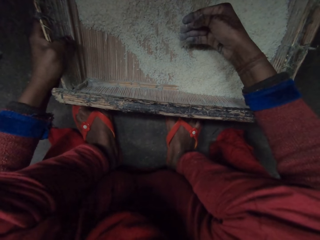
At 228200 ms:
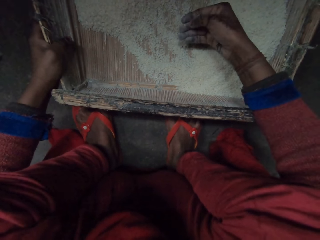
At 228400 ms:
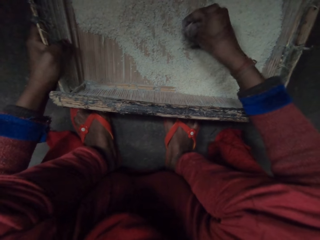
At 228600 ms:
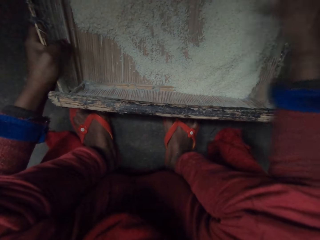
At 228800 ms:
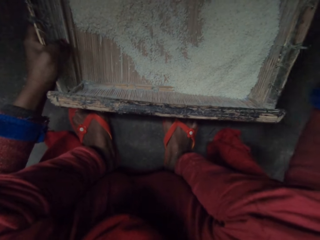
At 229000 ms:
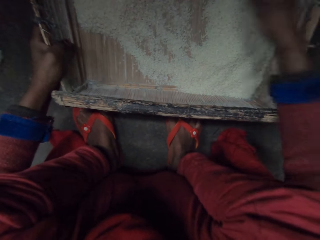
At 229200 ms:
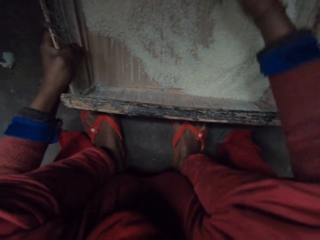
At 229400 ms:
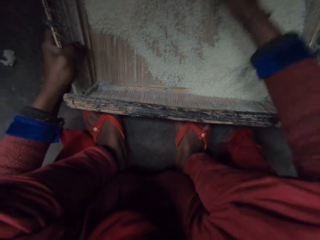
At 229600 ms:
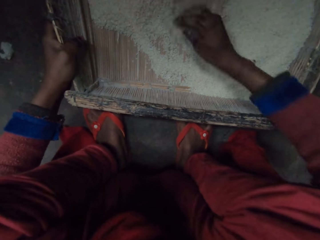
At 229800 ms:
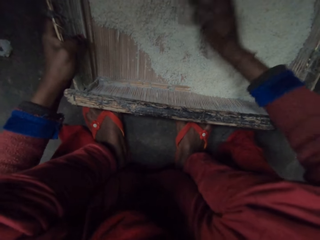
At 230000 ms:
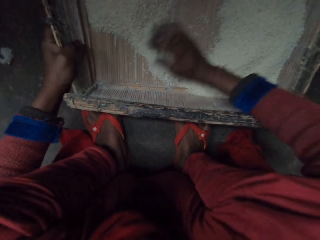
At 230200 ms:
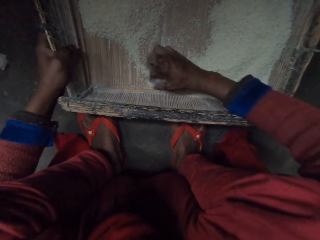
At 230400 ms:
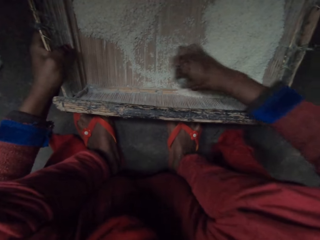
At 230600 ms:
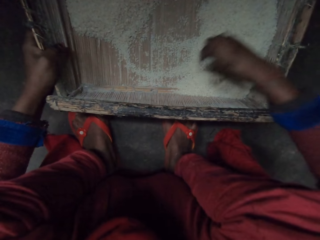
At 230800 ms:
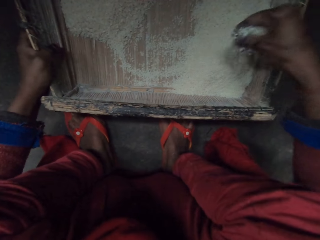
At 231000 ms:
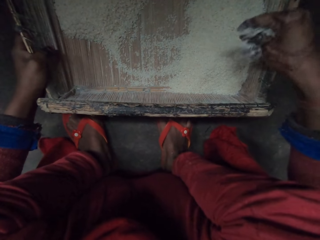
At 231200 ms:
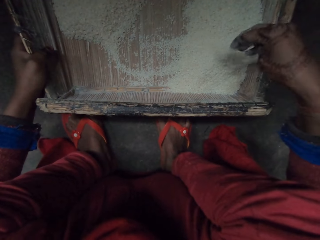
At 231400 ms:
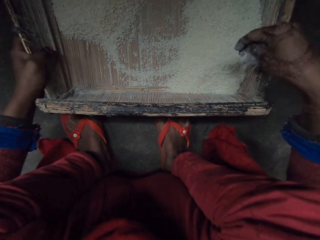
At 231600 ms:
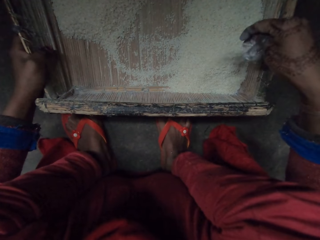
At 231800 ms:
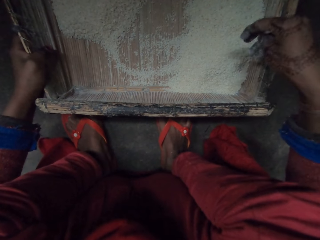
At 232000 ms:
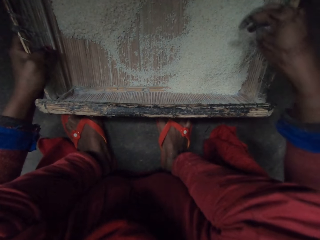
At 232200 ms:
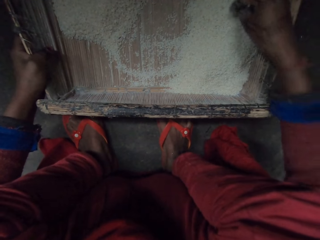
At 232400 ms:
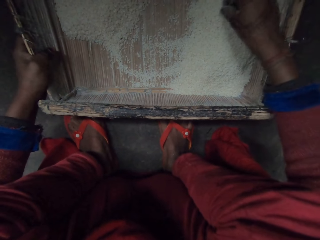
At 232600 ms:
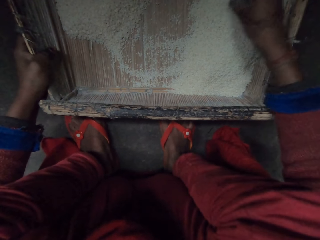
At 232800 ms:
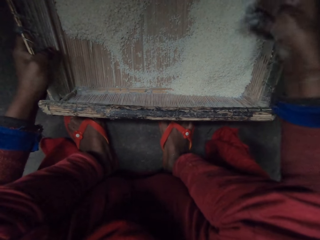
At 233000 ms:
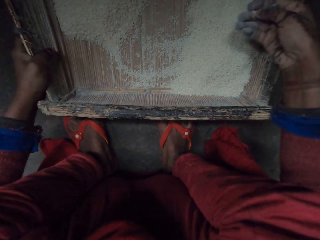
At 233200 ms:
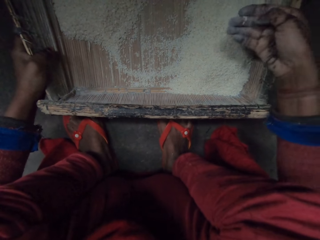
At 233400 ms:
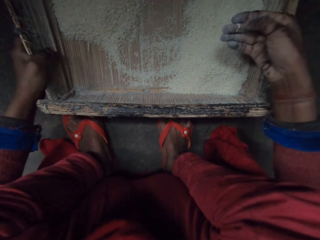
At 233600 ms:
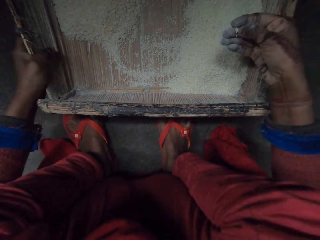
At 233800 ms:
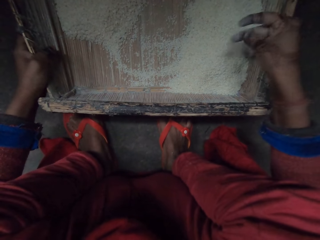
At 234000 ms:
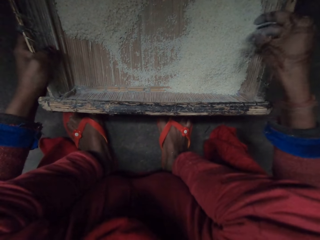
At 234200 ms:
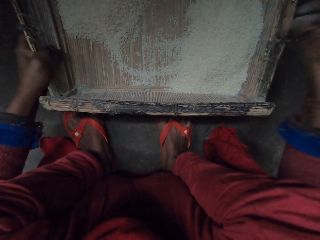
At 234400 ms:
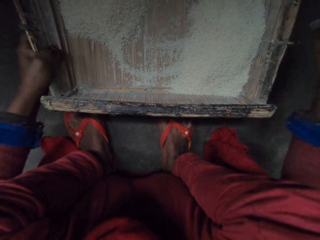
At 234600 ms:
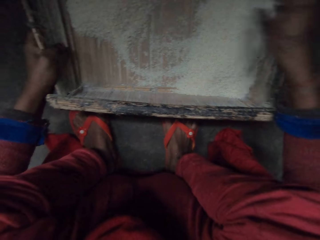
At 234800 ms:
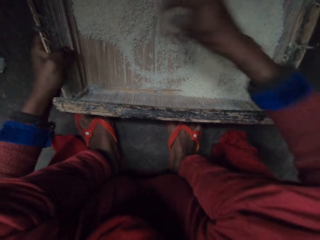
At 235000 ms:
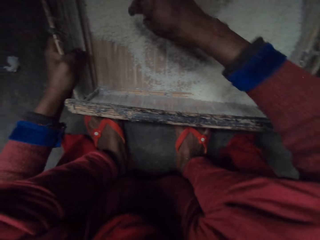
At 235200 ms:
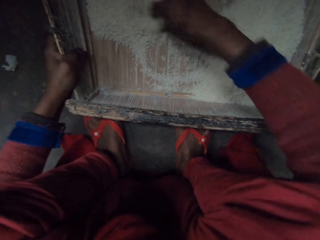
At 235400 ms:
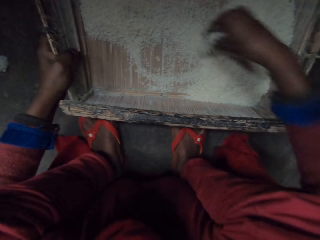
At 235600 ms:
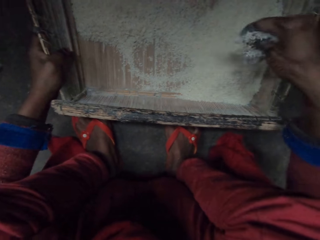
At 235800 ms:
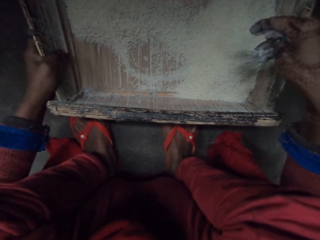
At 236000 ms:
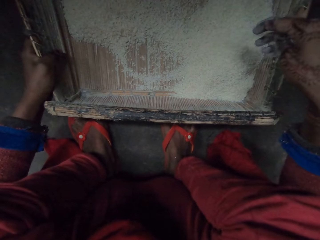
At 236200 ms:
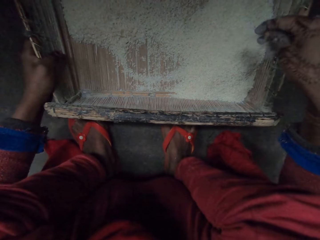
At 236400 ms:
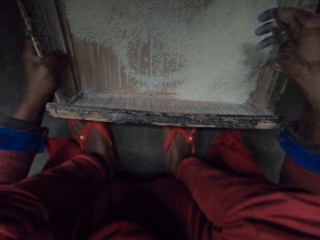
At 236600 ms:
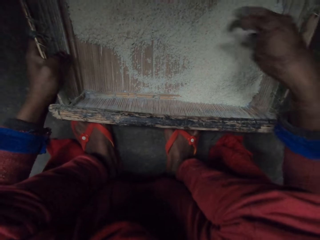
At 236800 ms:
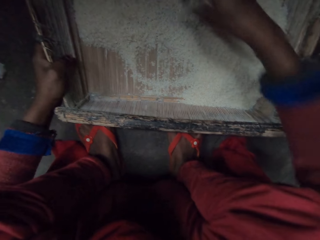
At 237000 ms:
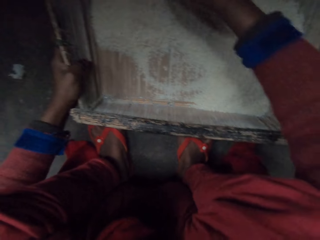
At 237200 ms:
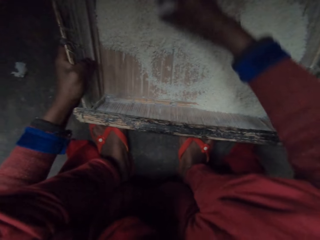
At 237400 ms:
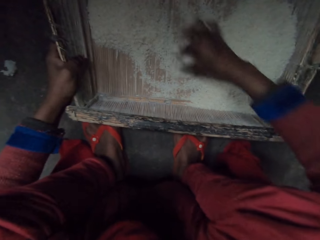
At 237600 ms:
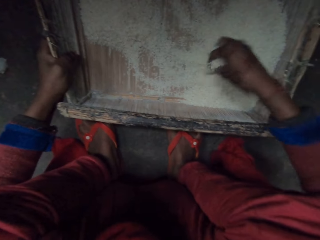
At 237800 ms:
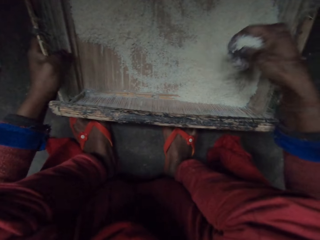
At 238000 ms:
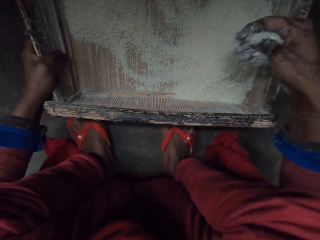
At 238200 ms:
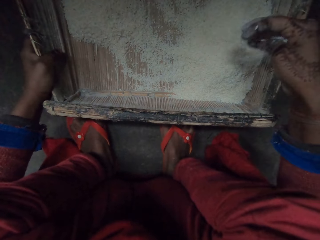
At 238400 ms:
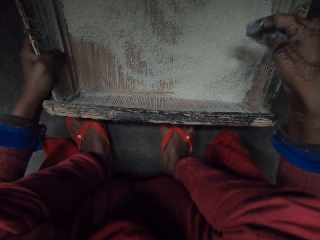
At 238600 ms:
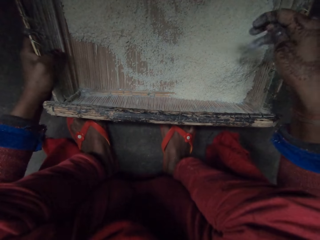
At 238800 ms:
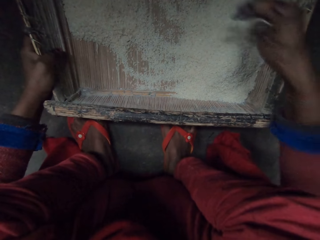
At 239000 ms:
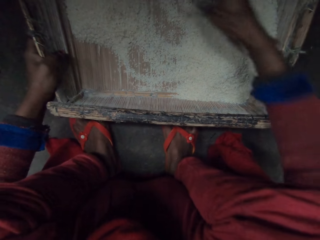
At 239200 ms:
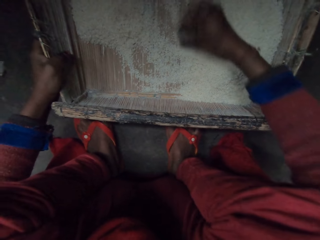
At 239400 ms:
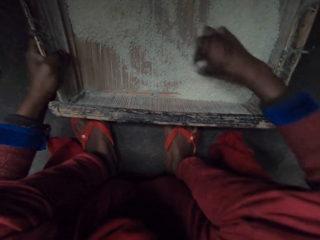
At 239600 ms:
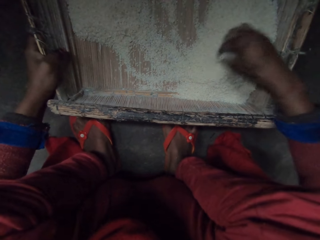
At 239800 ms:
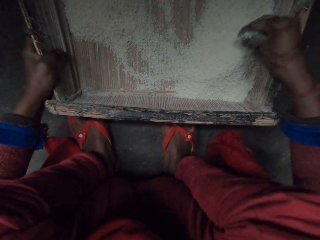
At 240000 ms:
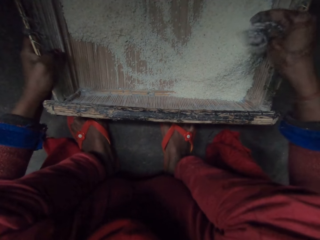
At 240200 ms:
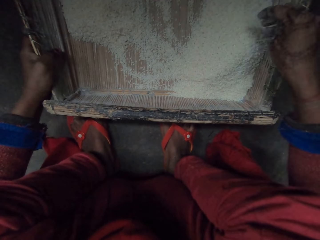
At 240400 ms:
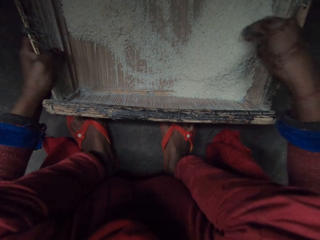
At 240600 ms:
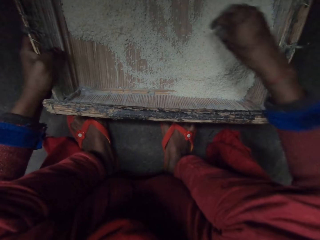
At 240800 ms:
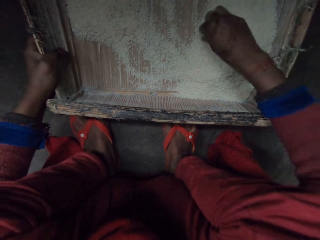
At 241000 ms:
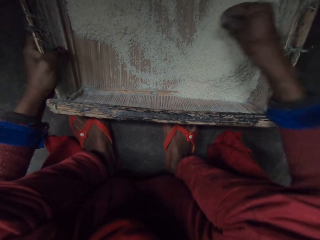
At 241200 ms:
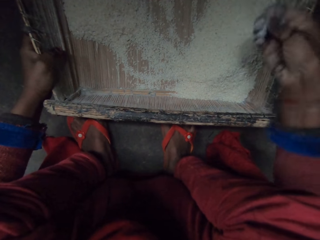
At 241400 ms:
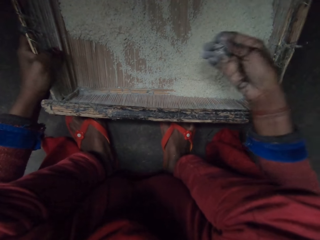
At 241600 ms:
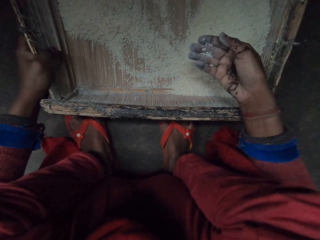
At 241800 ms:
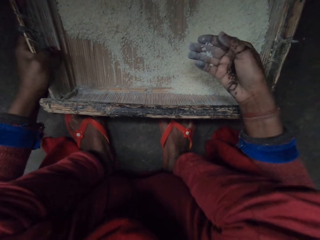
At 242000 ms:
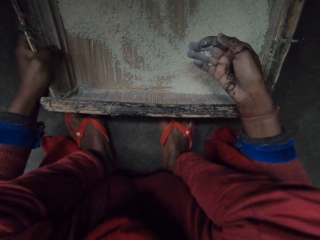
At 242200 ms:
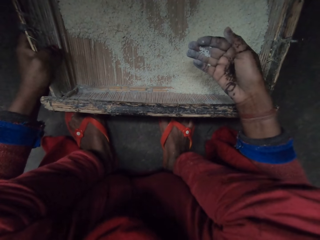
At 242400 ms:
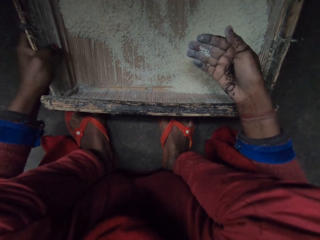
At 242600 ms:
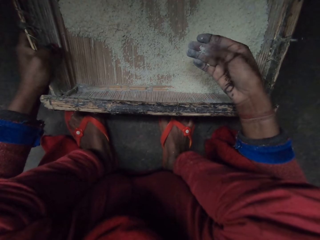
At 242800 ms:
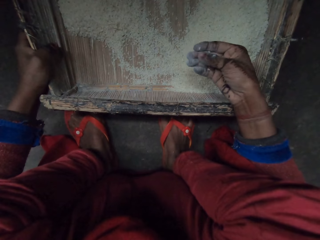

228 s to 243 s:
The camera wearer throws something. They spread rice in a tray. They scoop rice. They drop a rice grain. They pick something. They throw something. They spread rice in the tray. They scoop rice. They drop a rice grain in the tray. They scoop rice. They drop a rice grain in the tray. They scoop rice. They pick rice grains.

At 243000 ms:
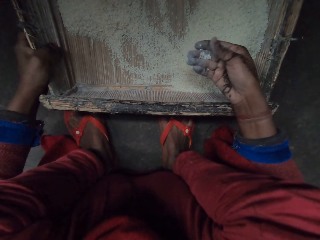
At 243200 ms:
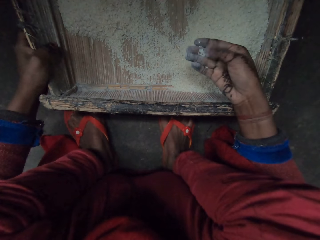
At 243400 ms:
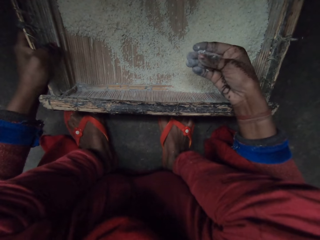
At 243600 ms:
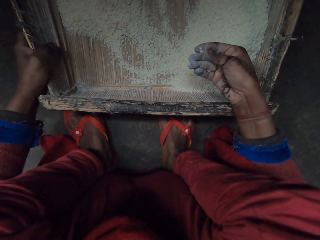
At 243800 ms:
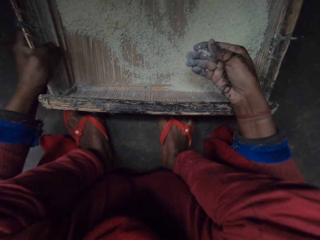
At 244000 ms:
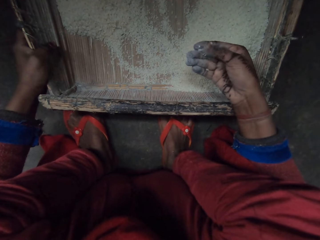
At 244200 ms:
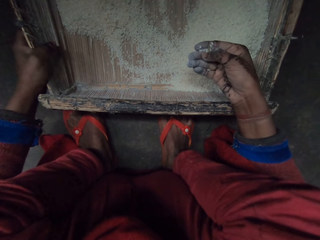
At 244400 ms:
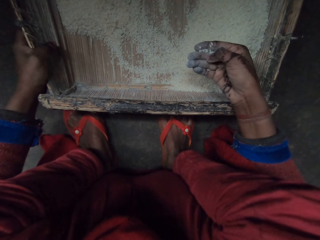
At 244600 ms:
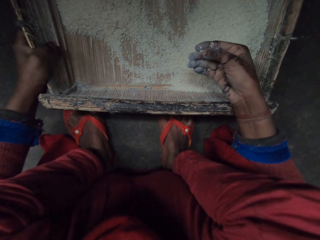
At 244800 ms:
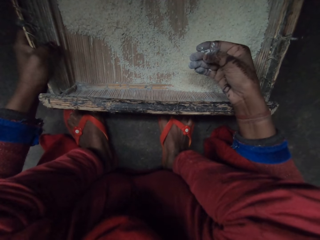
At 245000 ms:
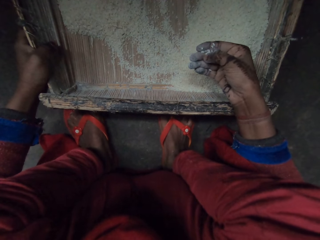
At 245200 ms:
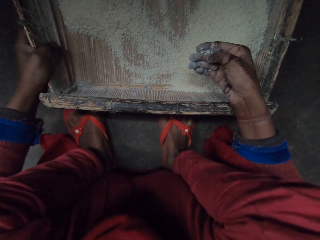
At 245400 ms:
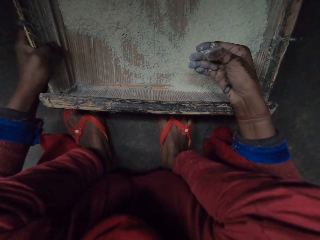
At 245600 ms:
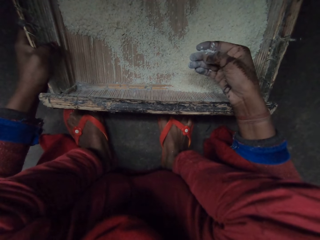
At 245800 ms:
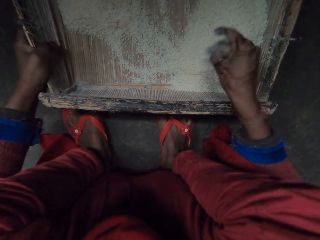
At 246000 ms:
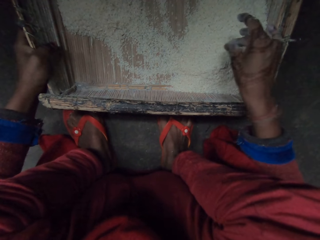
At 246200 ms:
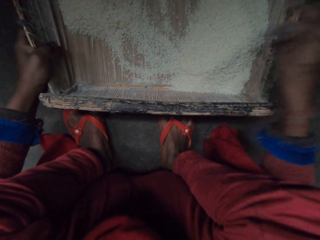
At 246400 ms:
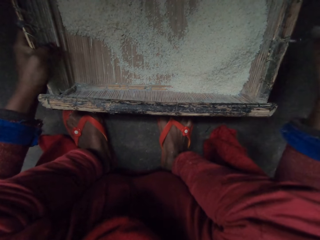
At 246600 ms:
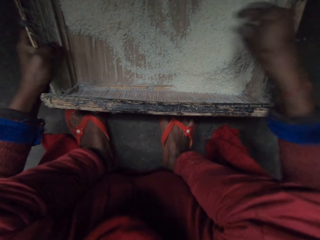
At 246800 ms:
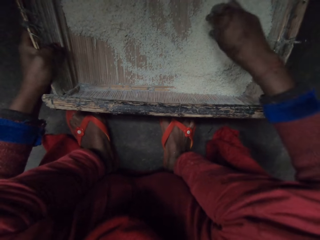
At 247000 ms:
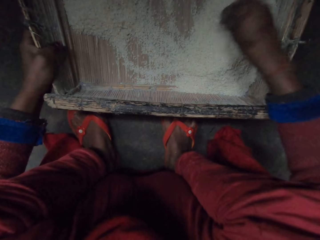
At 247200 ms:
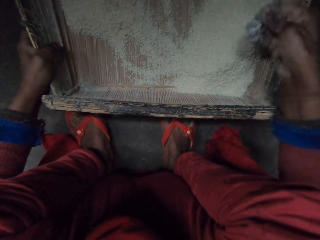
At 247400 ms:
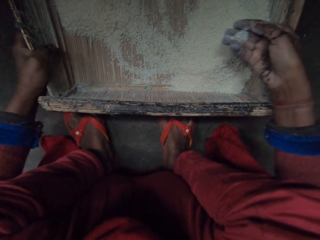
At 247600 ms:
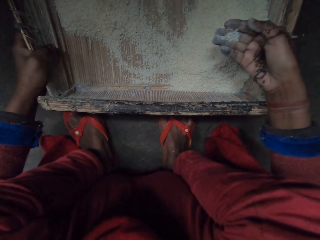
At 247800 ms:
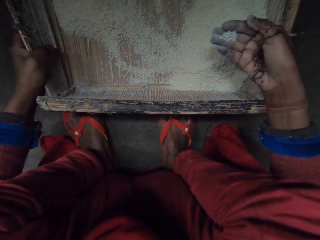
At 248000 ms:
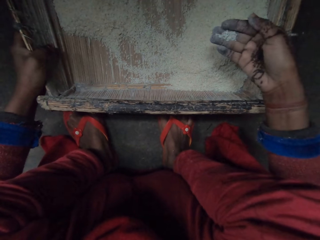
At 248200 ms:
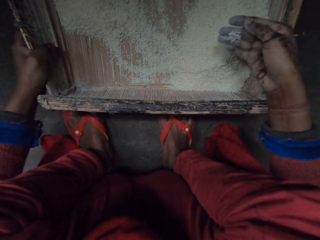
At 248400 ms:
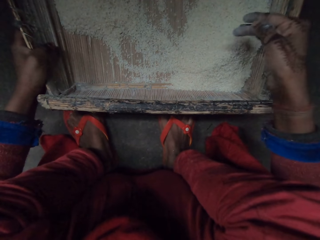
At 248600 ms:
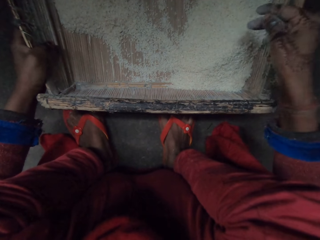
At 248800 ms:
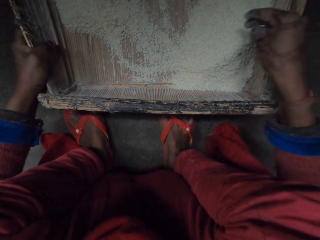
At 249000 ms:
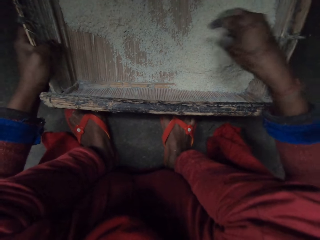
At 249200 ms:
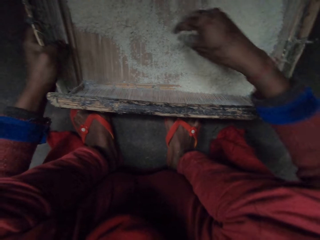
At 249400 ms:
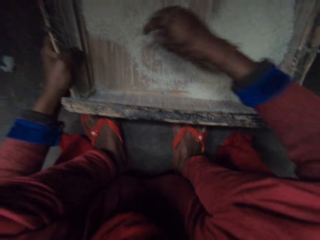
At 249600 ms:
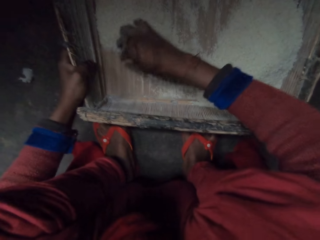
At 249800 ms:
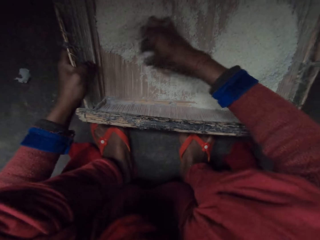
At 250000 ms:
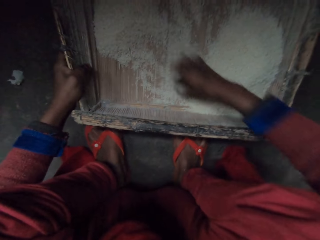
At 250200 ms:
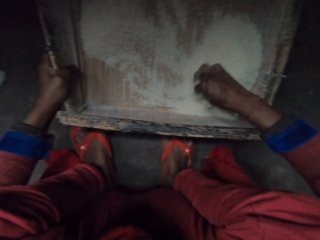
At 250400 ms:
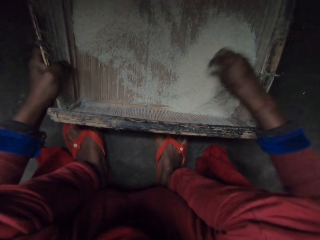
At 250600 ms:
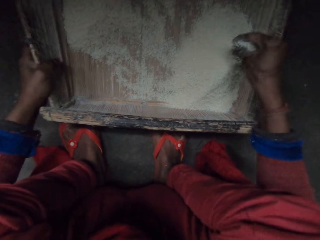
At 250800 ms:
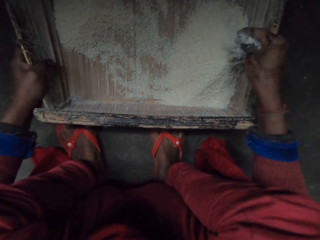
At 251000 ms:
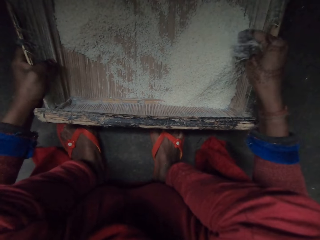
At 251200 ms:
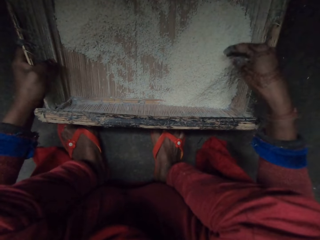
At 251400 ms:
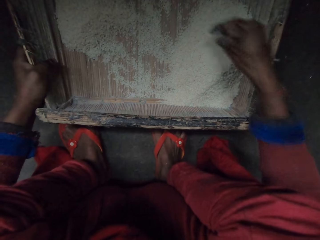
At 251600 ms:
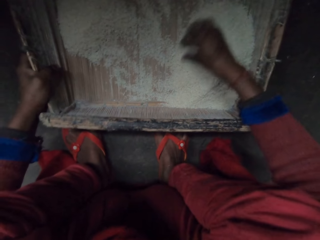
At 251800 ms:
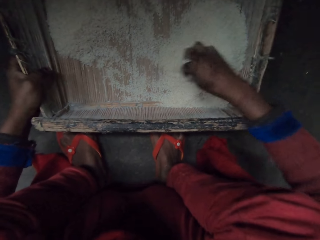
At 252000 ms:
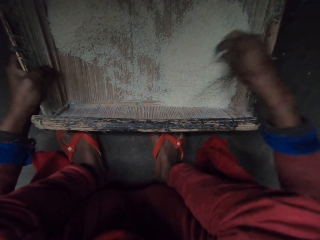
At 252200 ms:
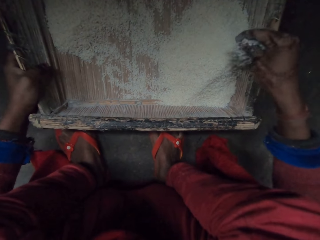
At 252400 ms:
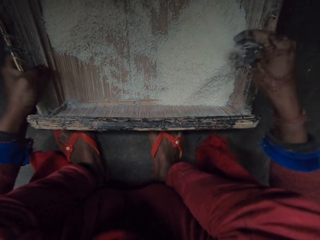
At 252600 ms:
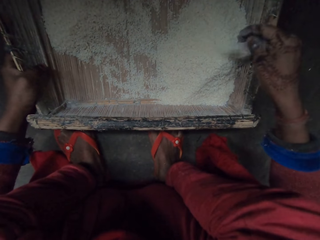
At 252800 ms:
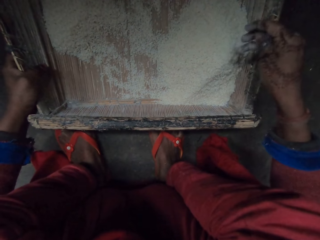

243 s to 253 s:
The camera wearer touches rice grains. She moves her right hand. She scoops rice. She spreads rice in a tray. She scoops rice. She drops rice in the tray. She scoops rice.
